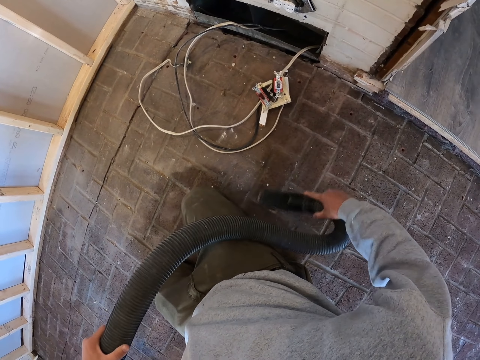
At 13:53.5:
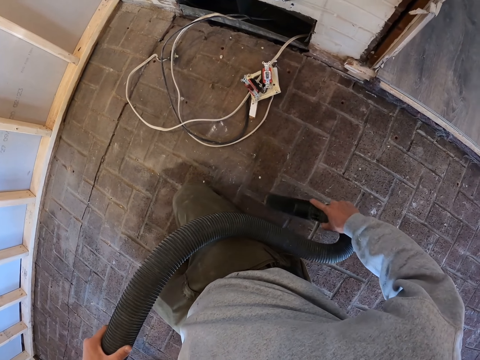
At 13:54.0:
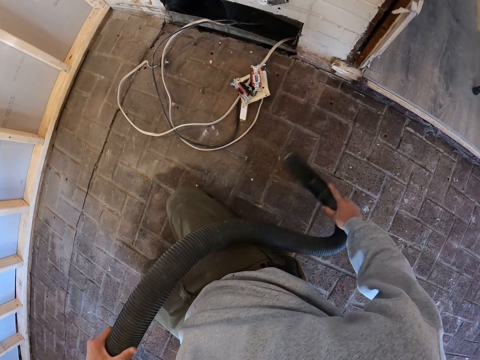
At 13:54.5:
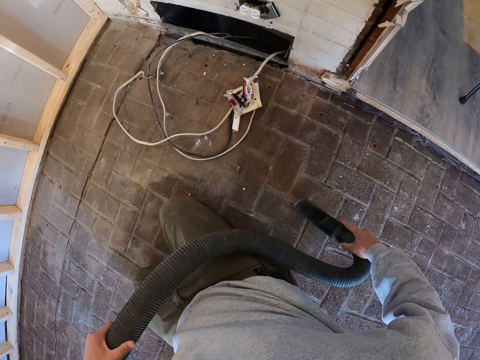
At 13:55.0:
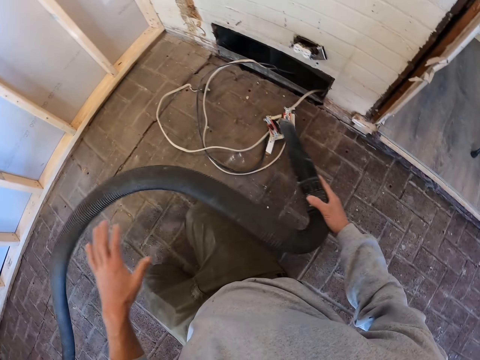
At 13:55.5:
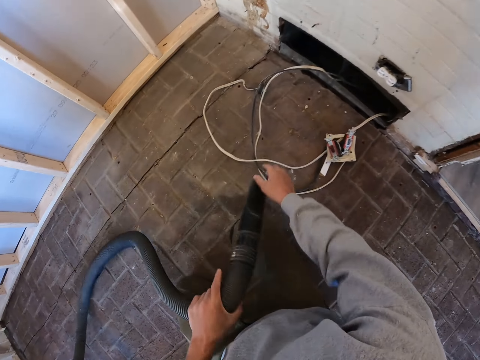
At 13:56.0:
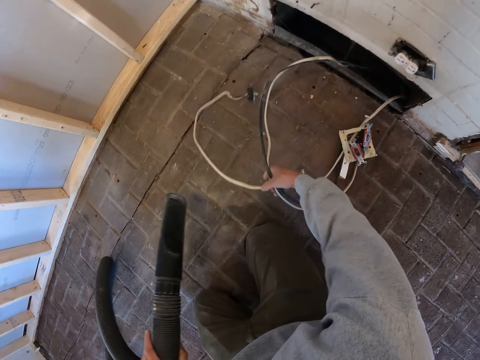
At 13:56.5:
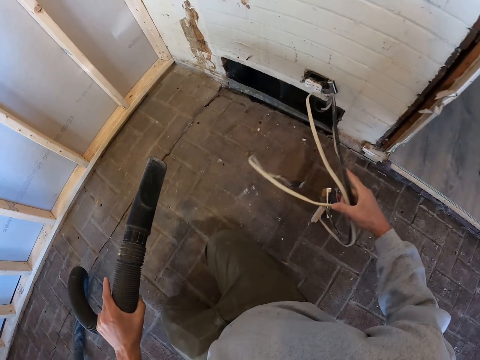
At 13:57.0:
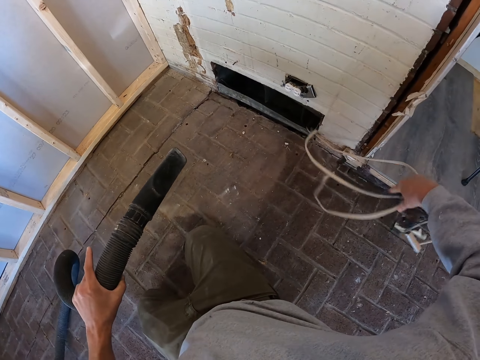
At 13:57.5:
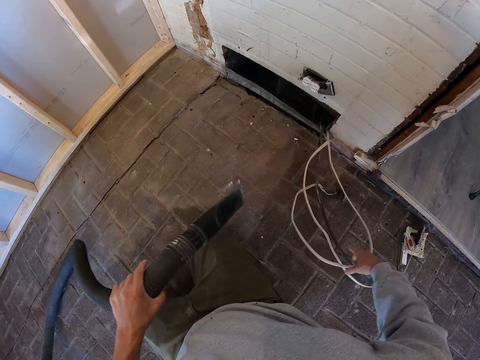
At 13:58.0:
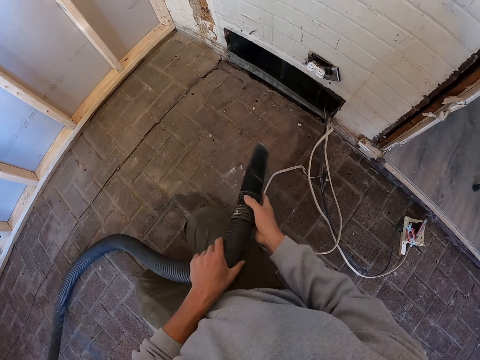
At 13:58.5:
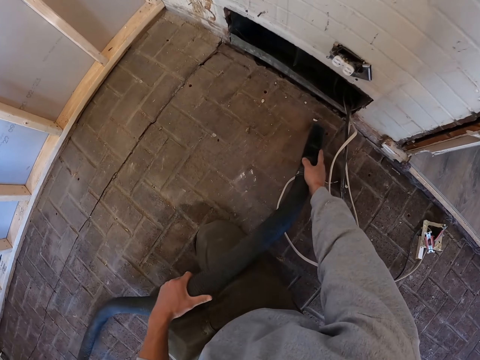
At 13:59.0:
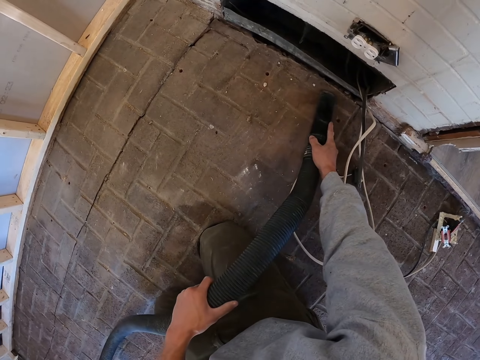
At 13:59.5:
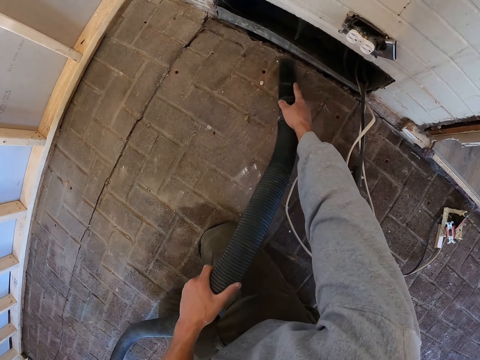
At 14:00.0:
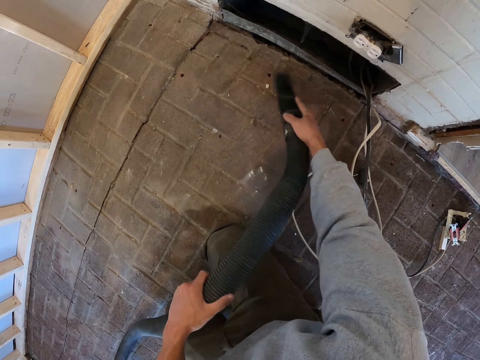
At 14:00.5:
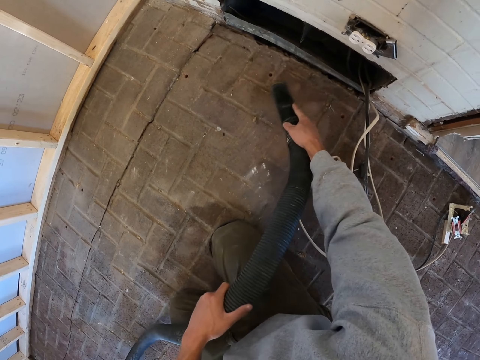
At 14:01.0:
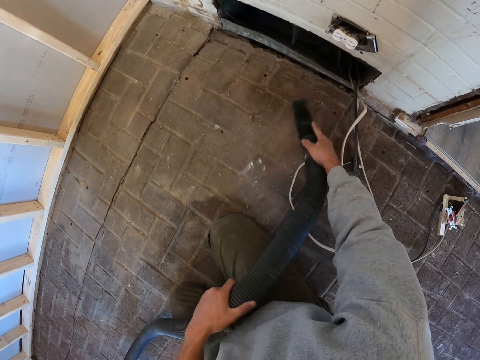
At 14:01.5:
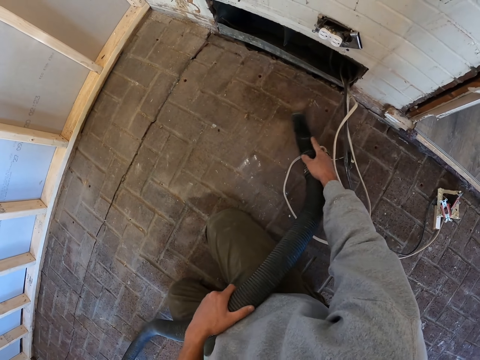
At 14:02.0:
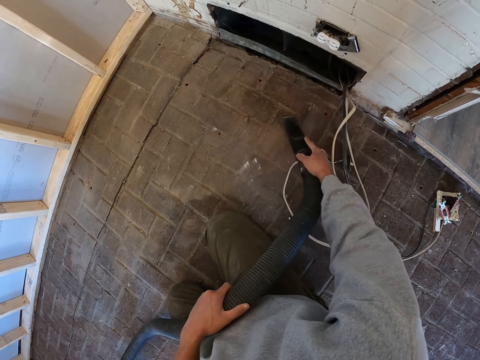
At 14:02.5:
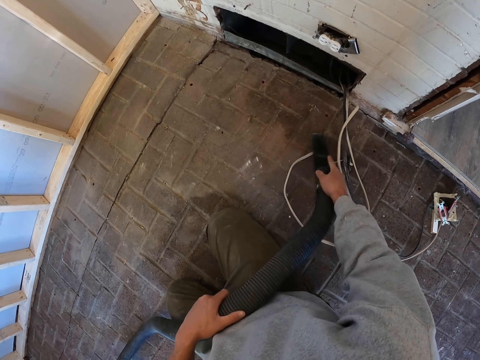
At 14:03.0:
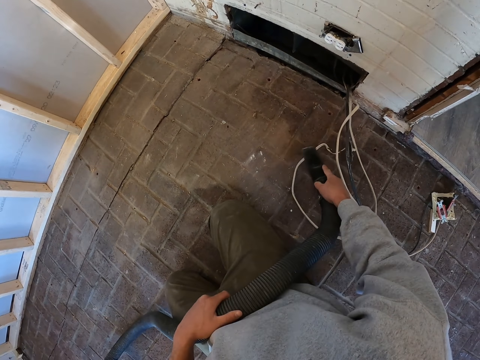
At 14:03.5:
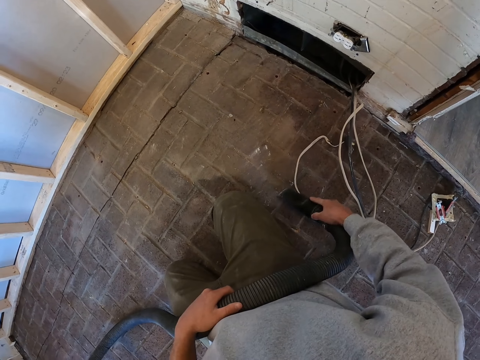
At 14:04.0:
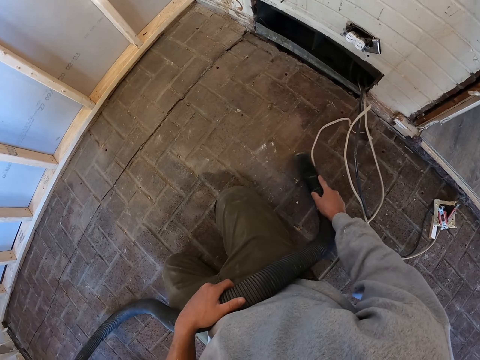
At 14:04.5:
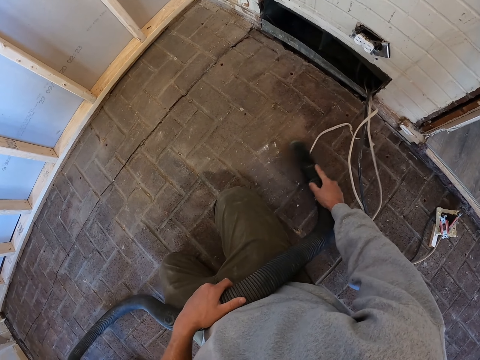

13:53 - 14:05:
The camera wearer holds the vacuum with the left hand. They hold the wire. They put the wires aside. They hold the vacuum. They clean the floor with the vacuum cleaner.

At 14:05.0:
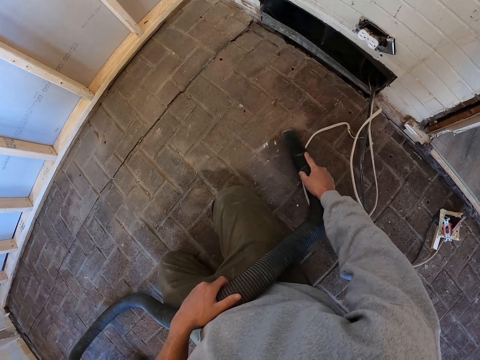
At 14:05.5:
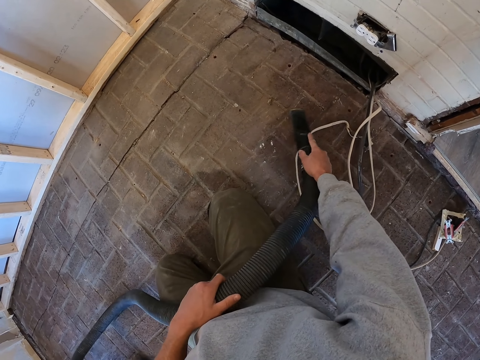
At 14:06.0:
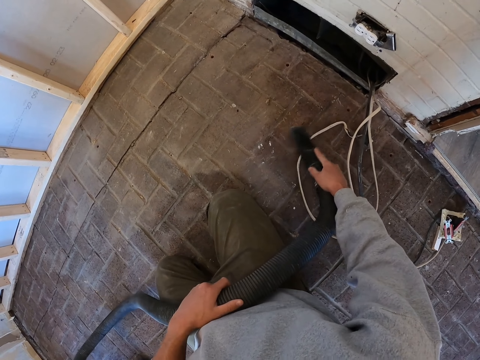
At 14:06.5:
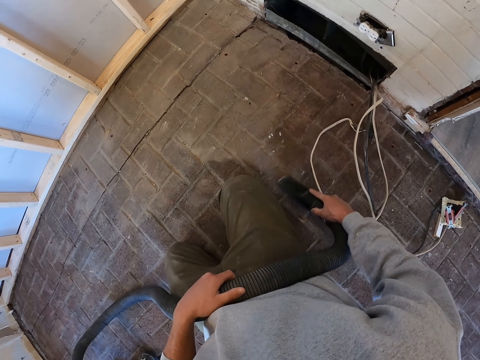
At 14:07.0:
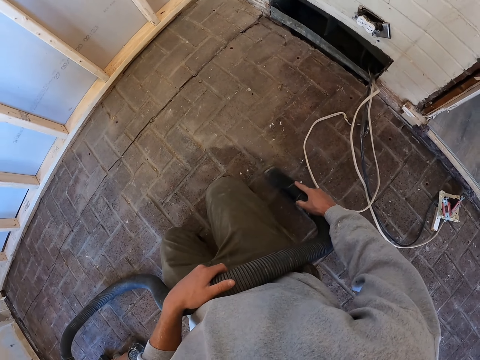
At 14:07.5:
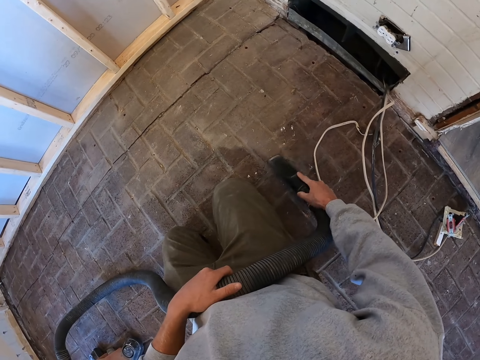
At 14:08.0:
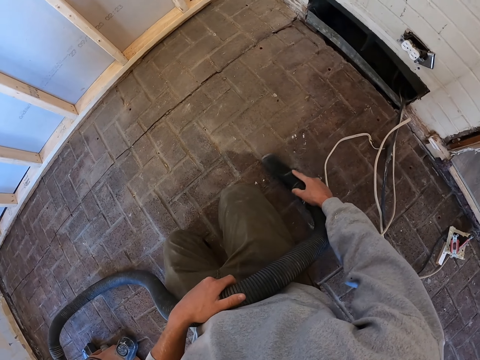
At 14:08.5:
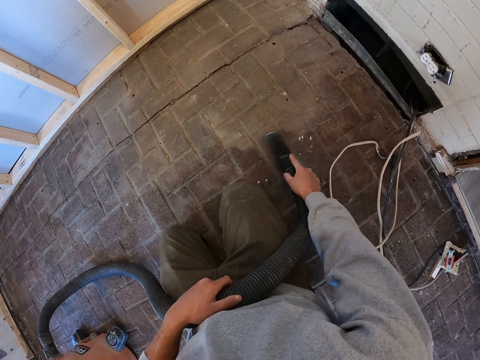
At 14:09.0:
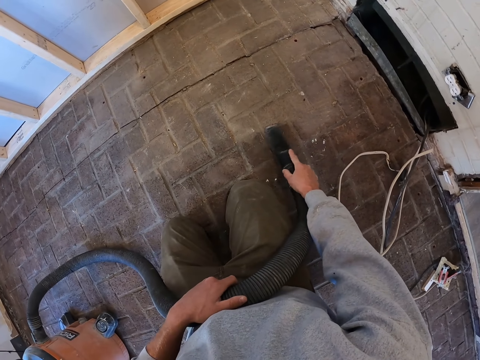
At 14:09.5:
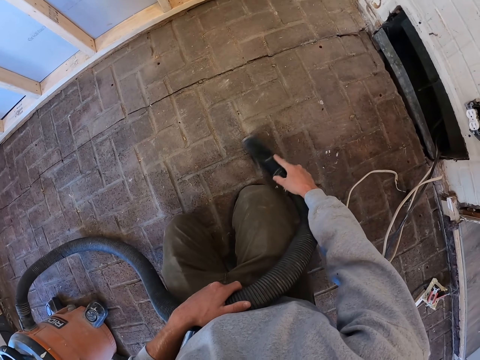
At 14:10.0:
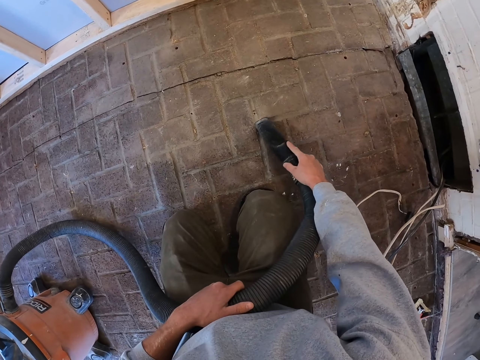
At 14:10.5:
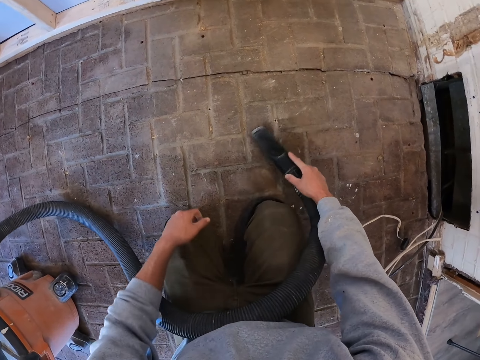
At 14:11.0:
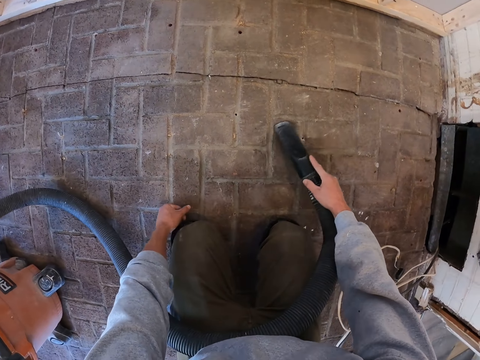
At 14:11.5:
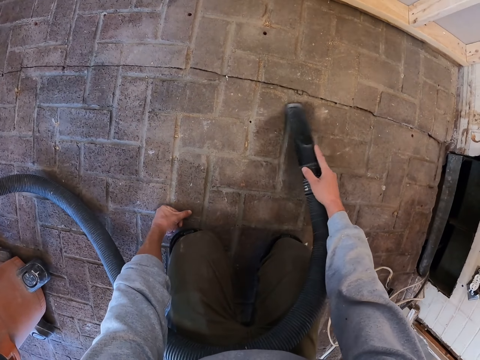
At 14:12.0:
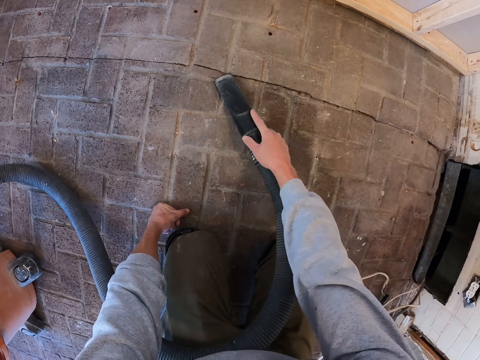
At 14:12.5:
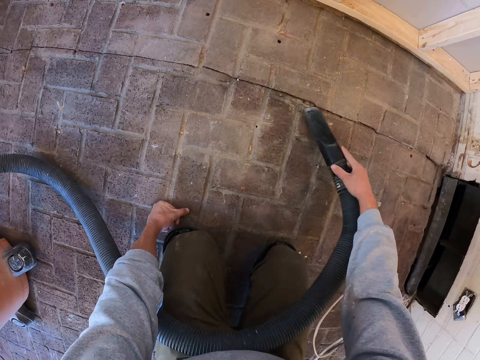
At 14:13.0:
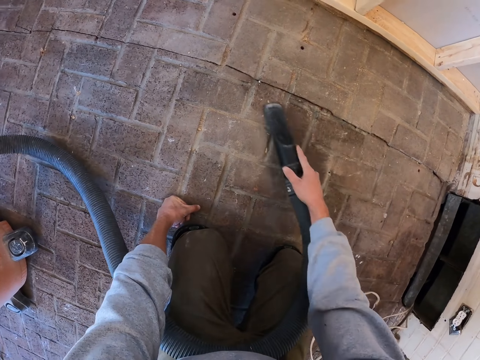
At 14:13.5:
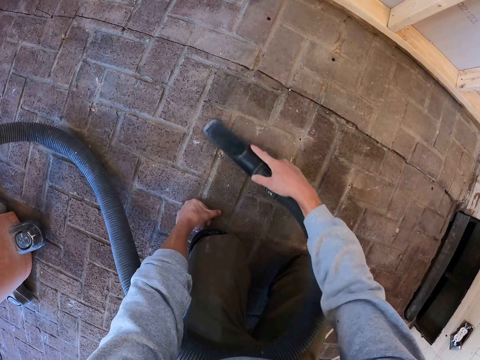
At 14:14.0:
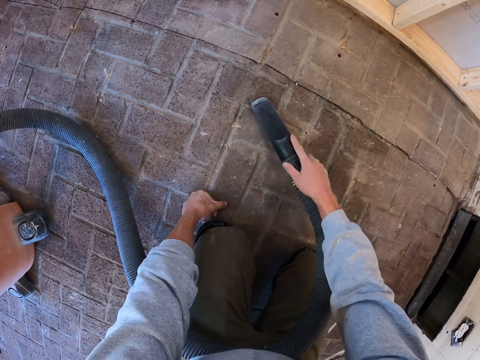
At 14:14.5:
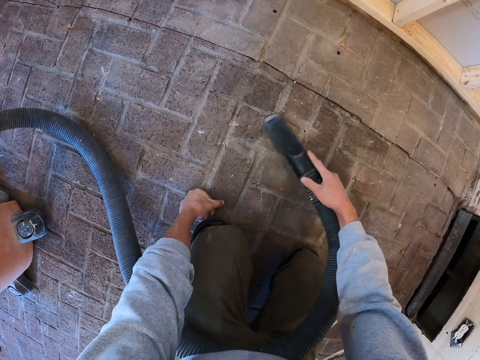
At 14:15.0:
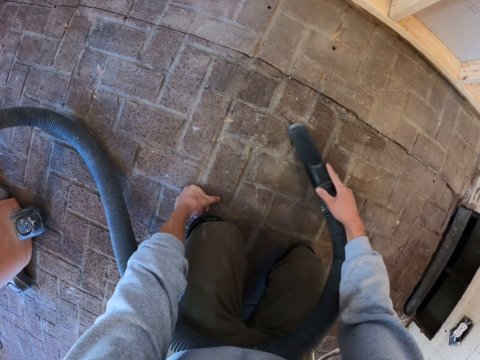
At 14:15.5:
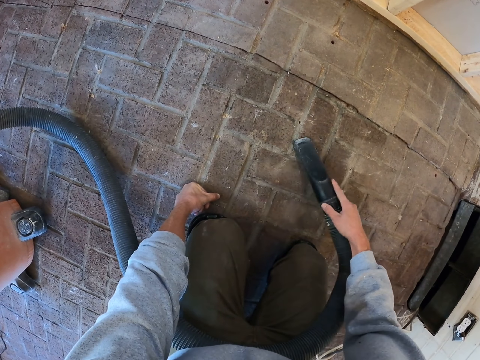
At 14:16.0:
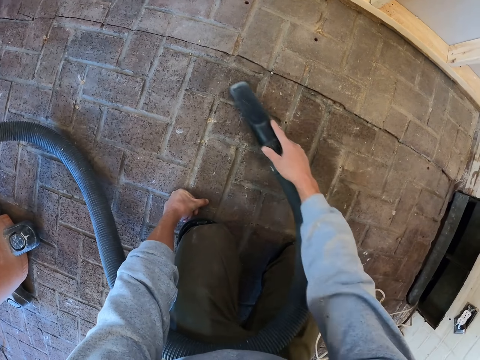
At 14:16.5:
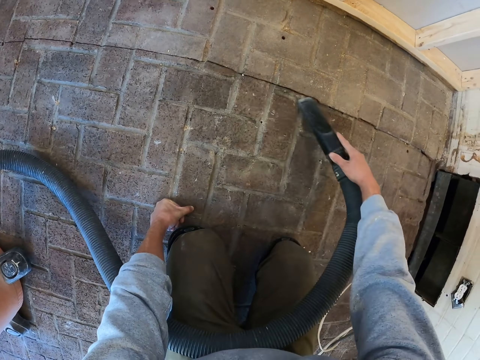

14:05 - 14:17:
The camera wearer puts the hand on the floor.

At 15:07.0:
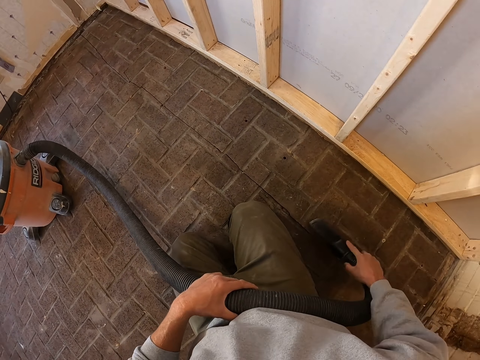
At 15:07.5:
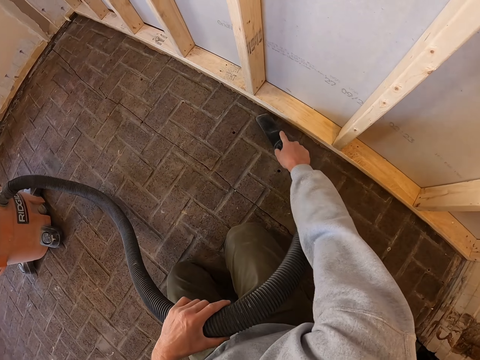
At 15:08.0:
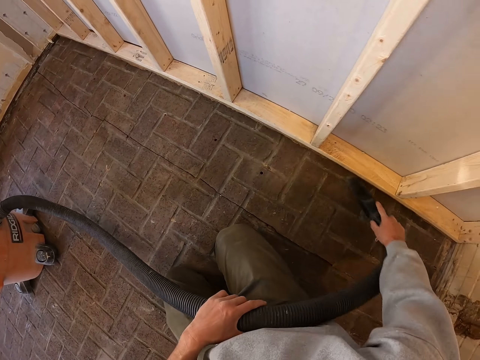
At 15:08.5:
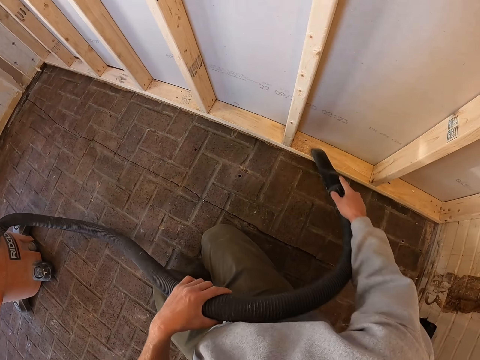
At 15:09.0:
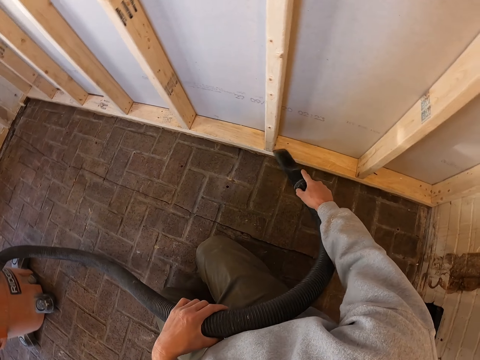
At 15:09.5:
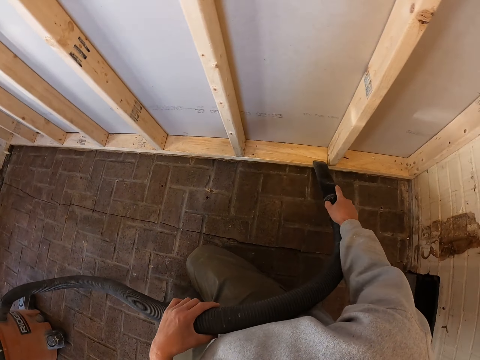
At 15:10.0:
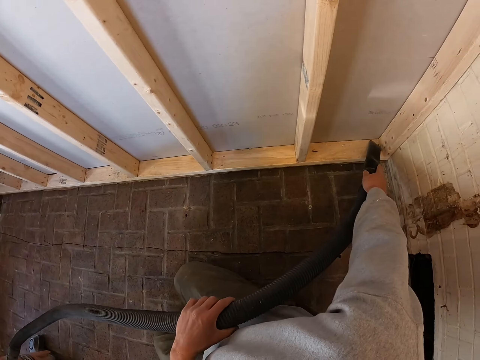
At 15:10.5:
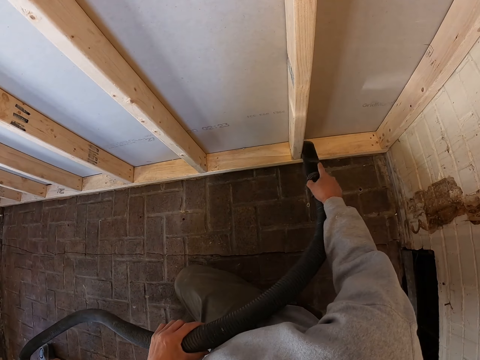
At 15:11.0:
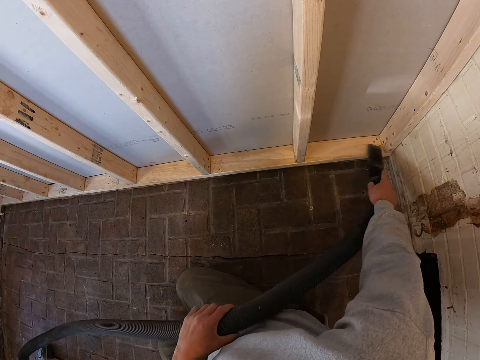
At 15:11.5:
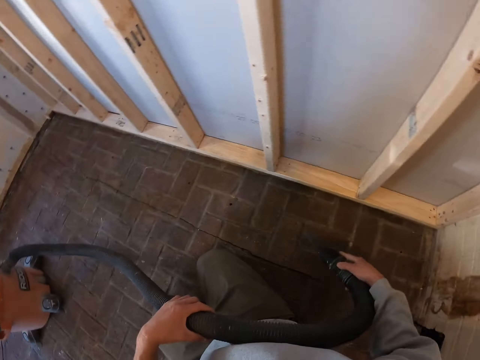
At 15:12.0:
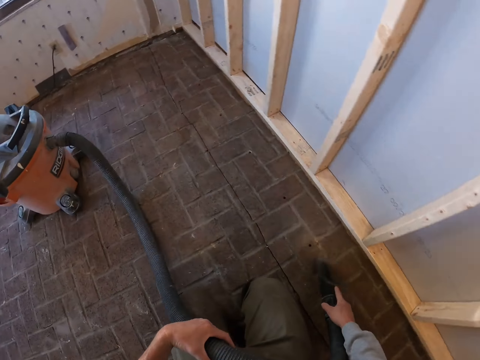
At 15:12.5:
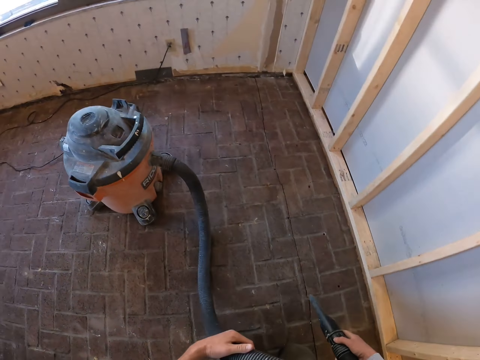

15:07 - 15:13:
The camera wearer vacuums the wood. They clean the floor.
